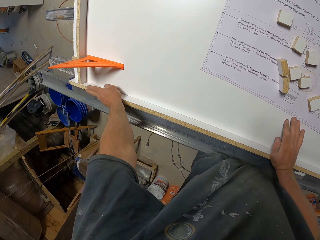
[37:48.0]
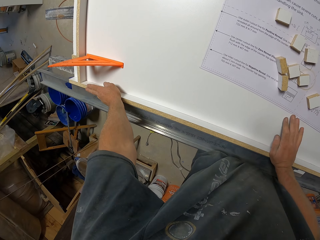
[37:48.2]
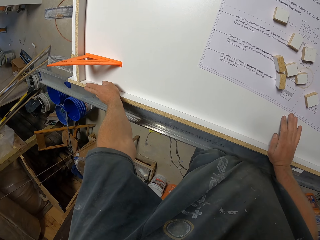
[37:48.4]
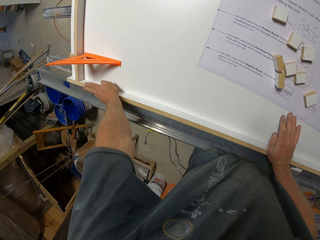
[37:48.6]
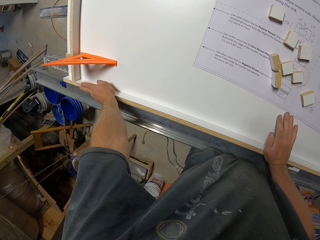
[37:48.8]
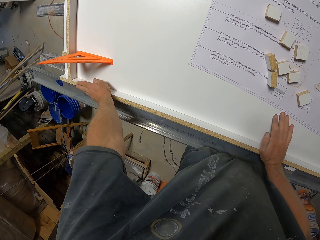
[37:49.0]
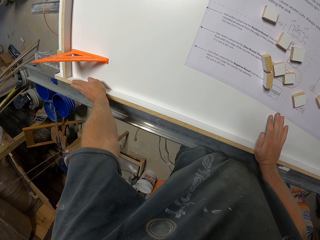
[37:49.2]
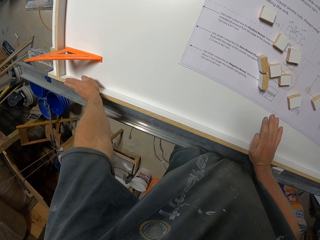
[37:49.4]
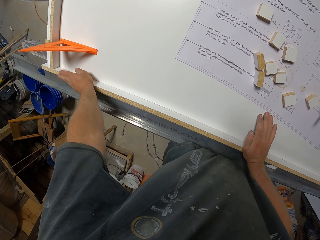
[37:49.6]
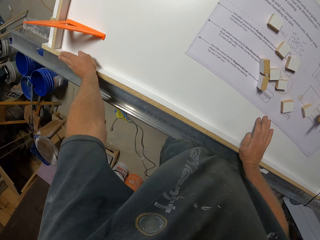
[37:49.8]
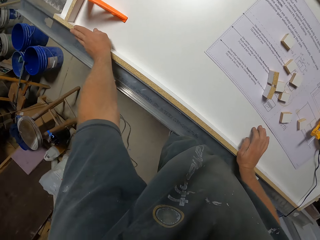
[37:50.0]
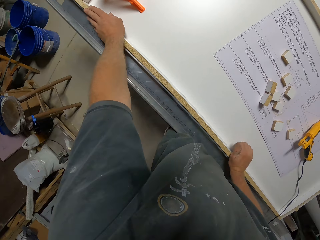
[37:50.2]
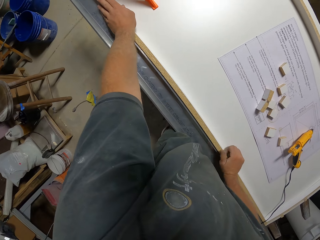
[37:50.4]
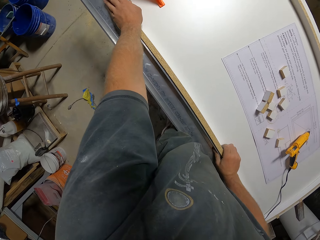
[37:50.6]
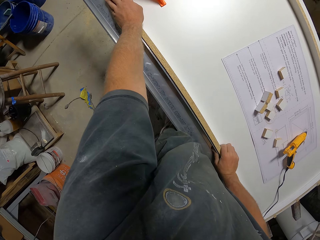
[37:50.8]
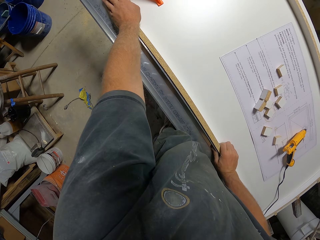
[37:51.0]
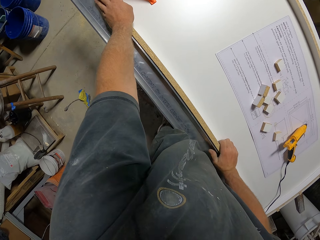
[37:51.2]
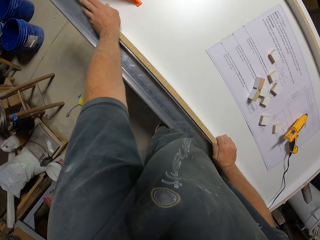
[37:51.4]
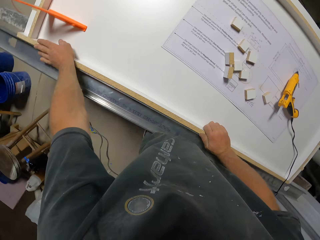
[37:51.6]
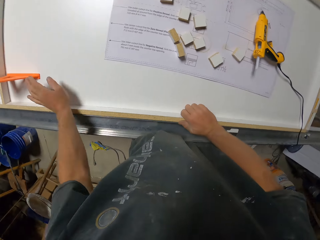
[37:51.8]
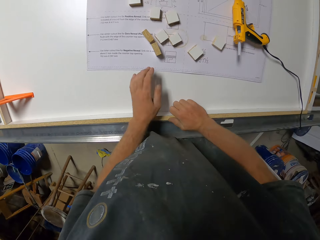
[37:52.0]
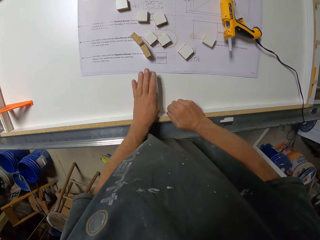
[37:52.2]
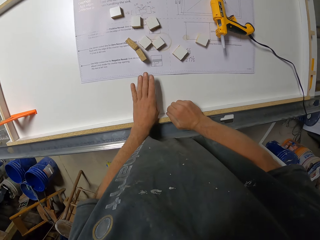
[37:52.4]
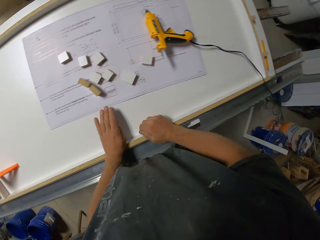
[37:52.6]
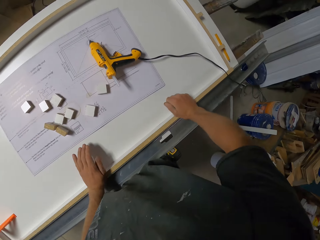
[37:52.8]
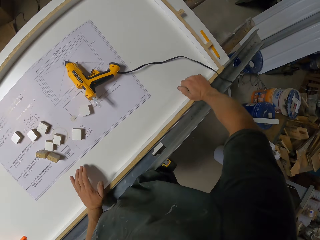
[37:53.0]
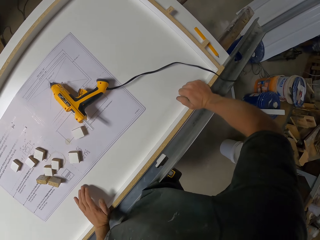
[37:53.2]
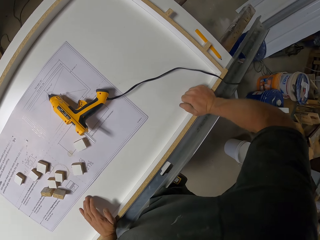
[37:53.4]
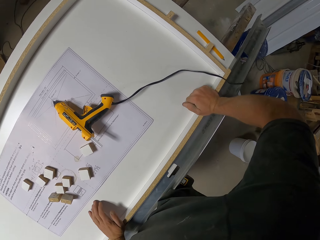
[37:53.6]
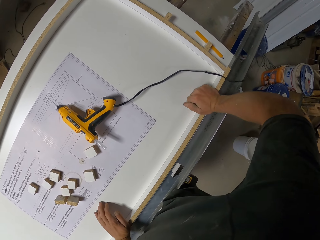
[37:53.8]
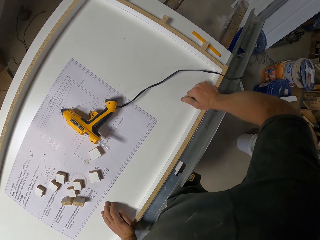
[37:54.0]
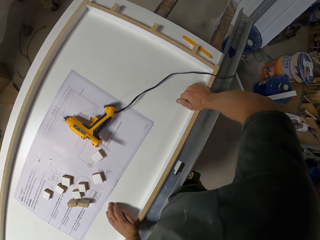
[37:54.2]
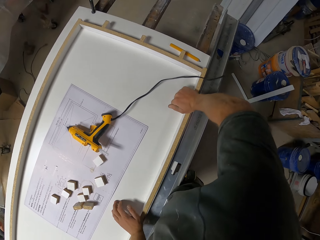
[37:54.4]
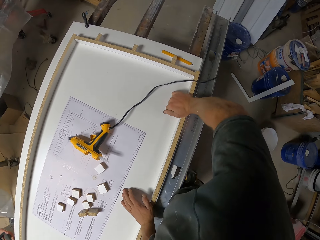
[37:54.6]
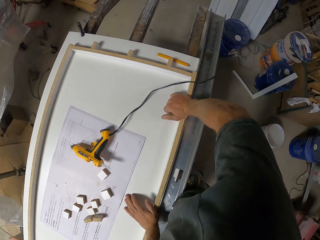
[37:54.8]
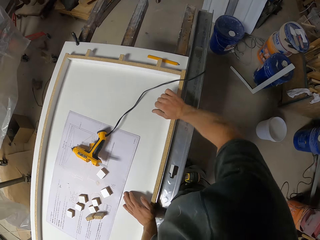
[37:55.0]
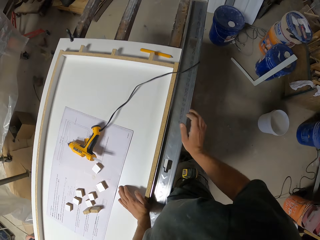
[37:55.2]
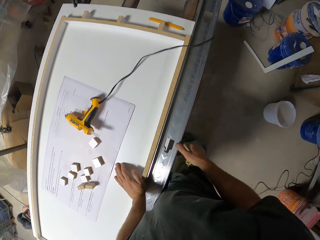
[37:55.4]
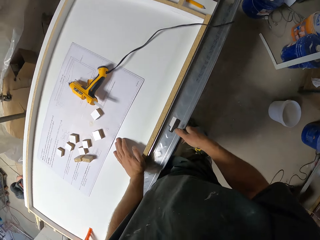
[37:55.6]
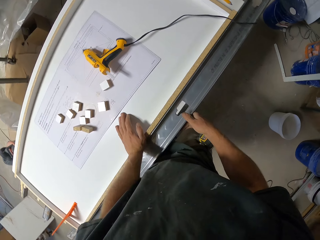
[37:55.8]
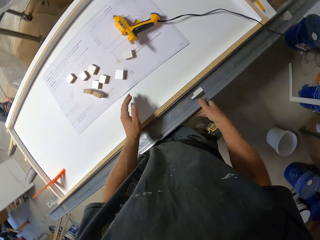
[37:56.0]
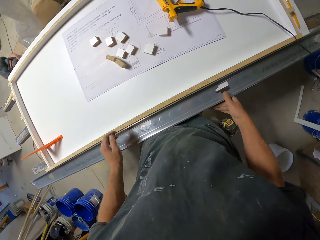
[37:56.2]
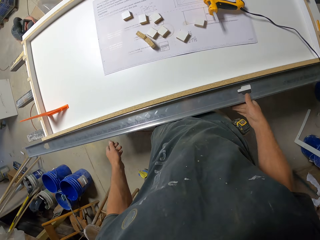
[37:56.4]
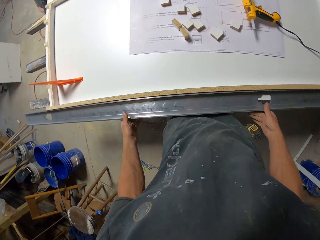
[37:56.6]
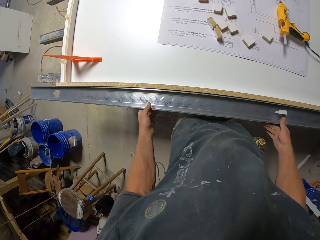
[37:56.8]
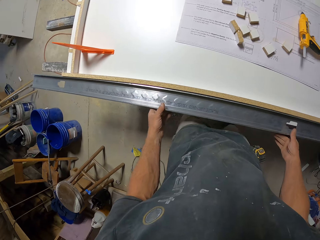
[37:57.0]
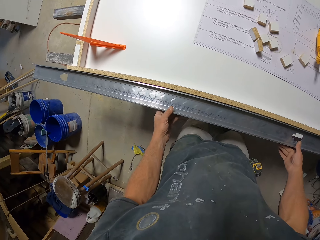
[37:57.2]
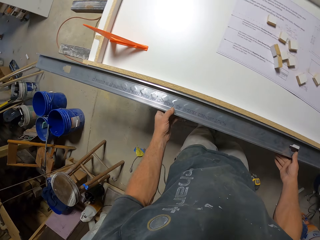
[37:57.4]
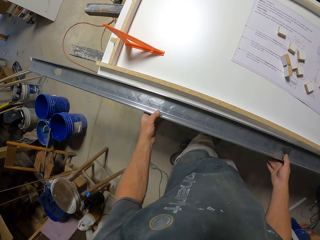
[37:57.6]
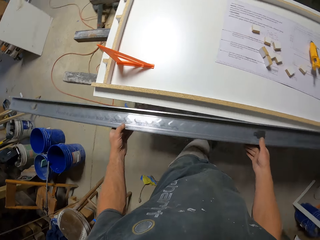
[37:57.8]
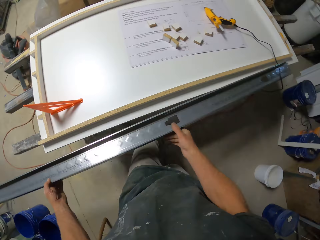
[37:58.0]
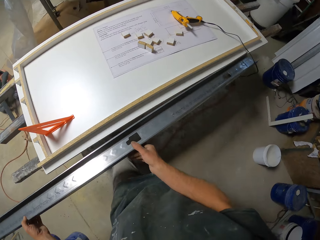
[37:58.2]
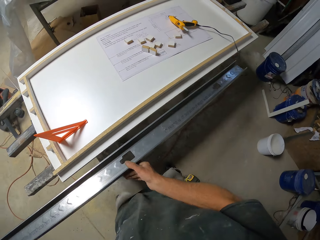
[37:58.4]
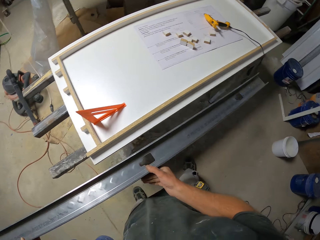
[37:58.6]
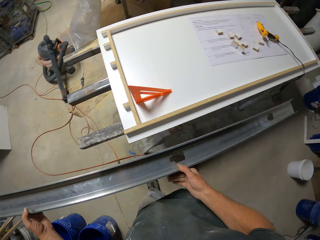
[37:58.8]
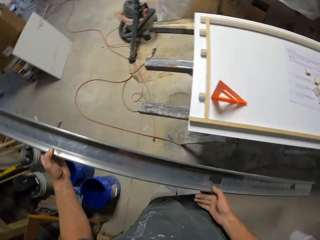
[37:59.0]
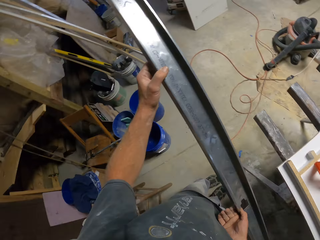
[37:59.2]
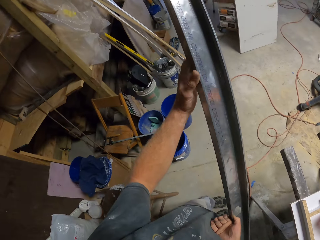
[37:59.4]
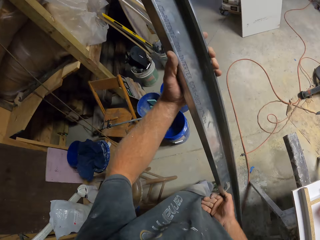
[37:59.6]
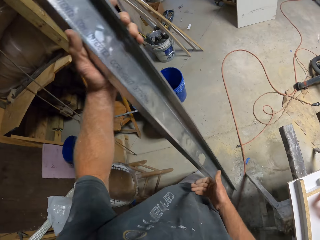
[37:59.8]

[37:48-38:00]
The camera wearer looks around. They move the hand. They move the hand again. They look around. They move the hand, touch the flat bar, move the hand, touch the flat bar and move the flat bar. They pick up the steel bar. They pass the flat bar to the left hand.

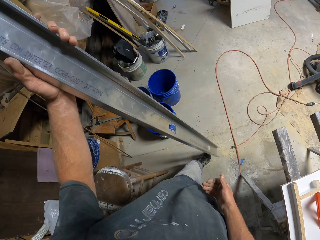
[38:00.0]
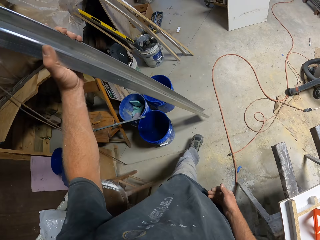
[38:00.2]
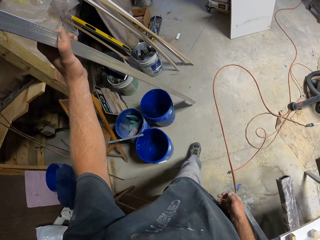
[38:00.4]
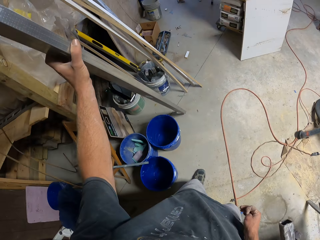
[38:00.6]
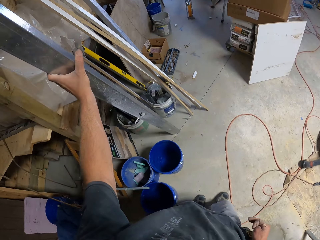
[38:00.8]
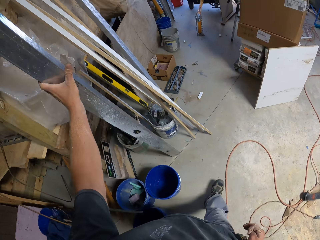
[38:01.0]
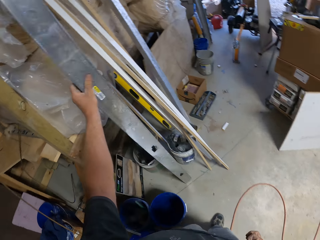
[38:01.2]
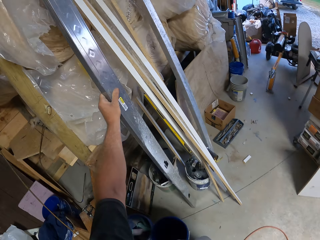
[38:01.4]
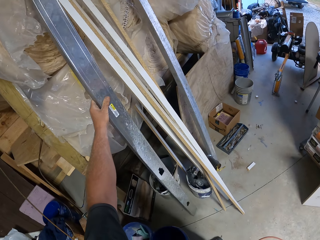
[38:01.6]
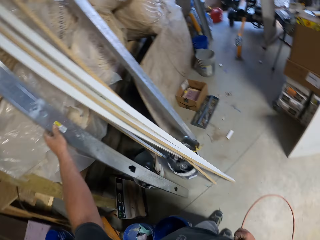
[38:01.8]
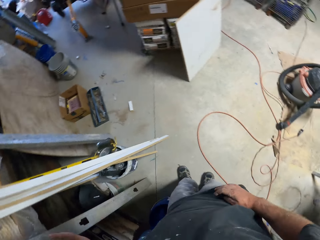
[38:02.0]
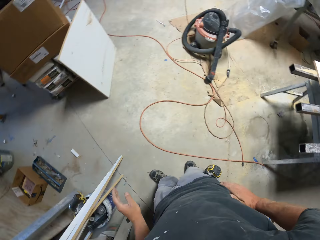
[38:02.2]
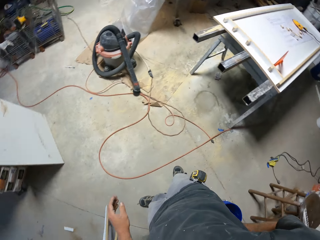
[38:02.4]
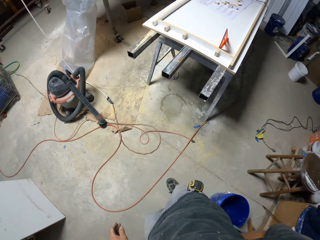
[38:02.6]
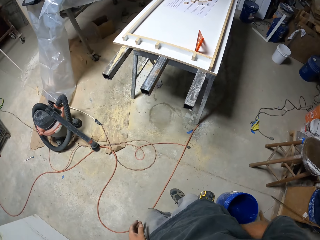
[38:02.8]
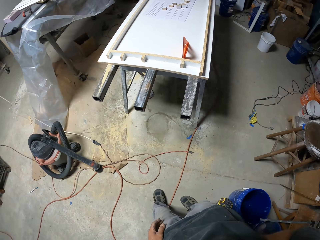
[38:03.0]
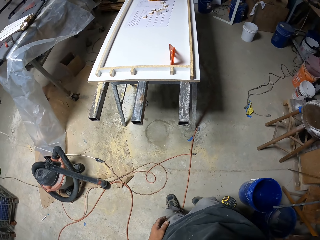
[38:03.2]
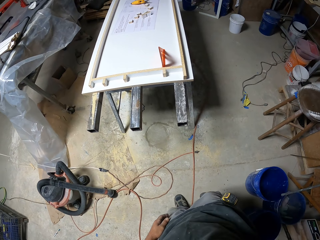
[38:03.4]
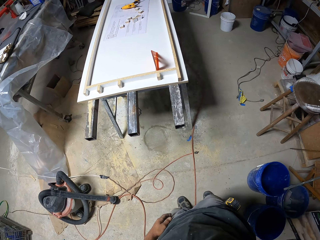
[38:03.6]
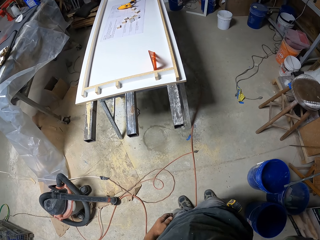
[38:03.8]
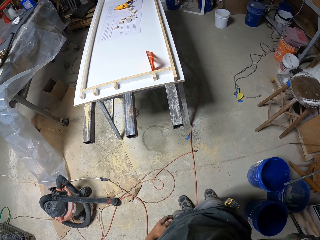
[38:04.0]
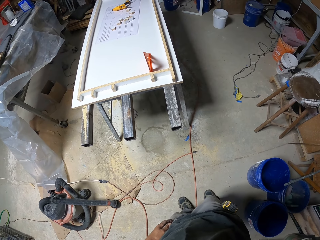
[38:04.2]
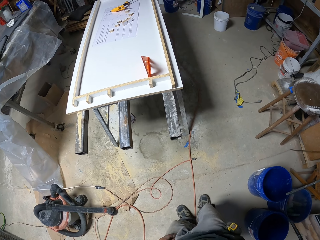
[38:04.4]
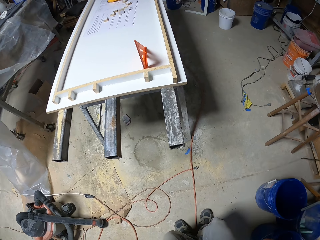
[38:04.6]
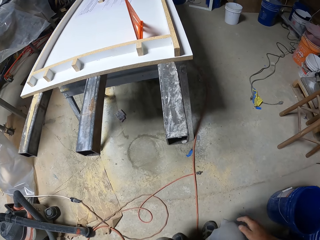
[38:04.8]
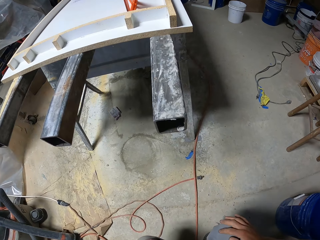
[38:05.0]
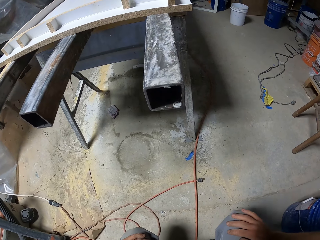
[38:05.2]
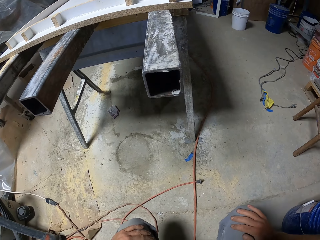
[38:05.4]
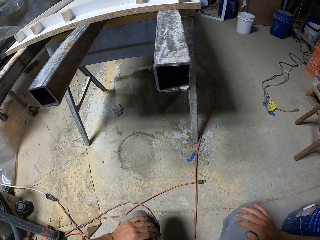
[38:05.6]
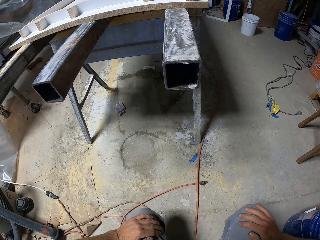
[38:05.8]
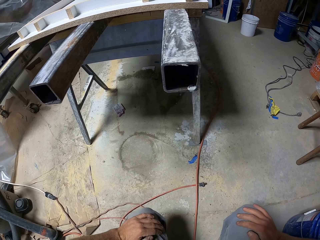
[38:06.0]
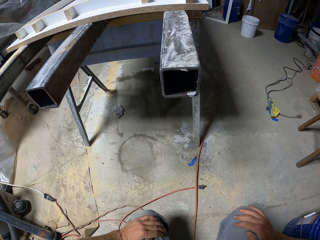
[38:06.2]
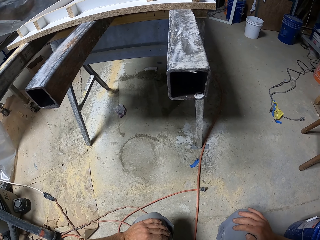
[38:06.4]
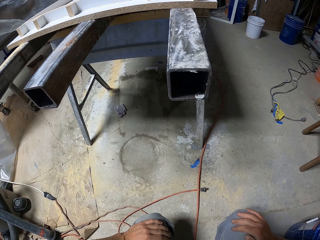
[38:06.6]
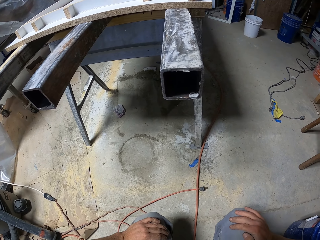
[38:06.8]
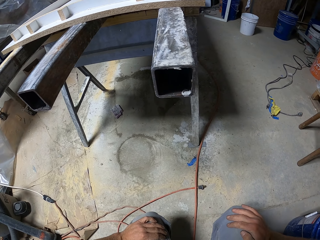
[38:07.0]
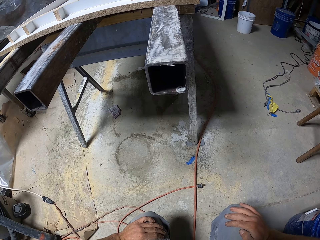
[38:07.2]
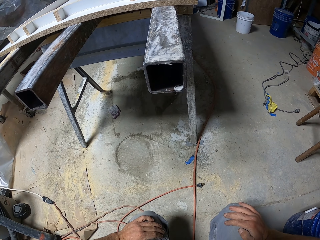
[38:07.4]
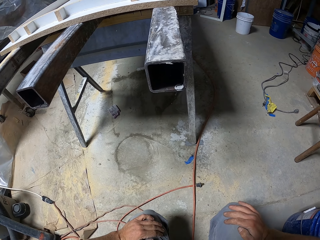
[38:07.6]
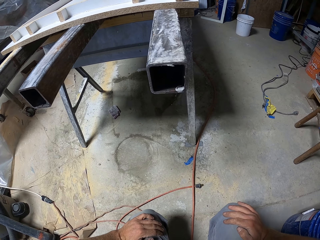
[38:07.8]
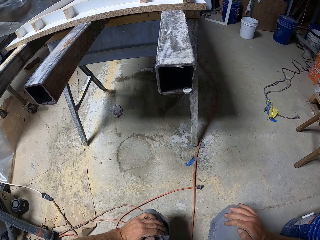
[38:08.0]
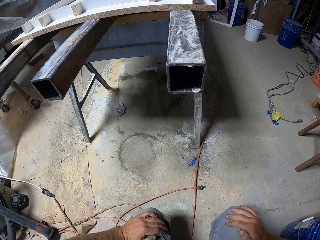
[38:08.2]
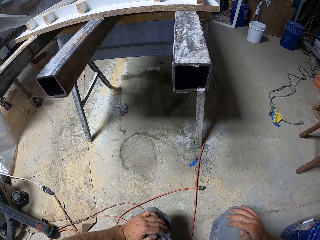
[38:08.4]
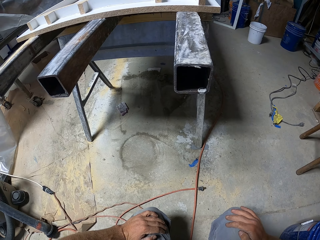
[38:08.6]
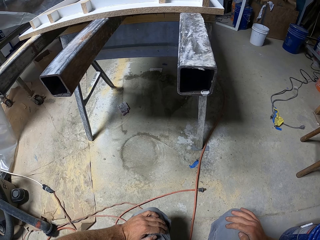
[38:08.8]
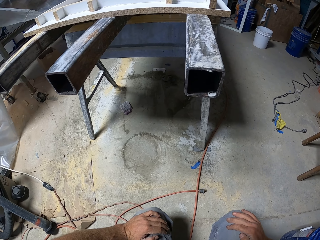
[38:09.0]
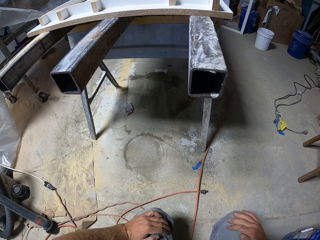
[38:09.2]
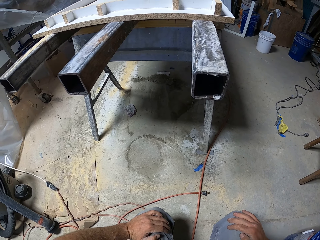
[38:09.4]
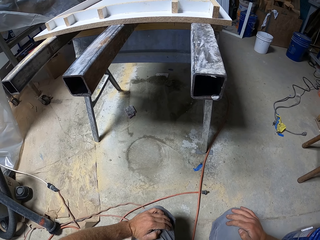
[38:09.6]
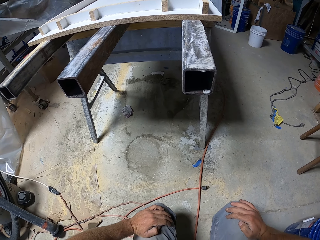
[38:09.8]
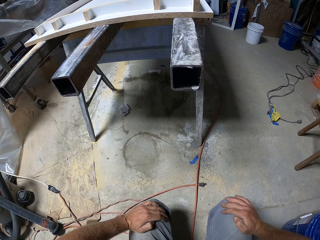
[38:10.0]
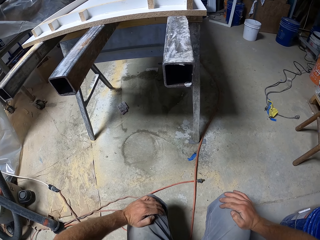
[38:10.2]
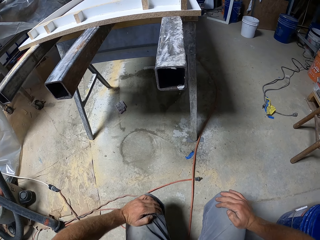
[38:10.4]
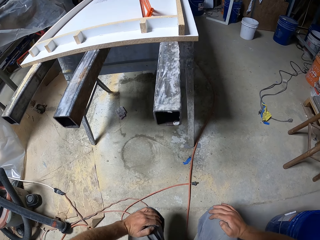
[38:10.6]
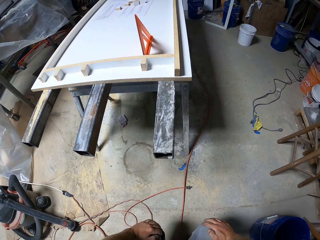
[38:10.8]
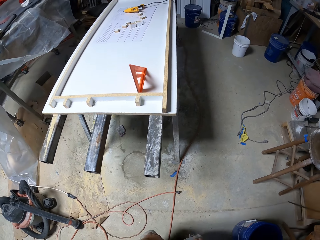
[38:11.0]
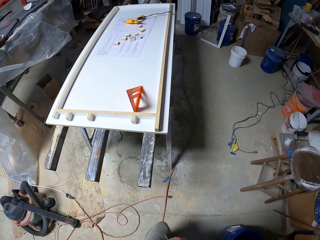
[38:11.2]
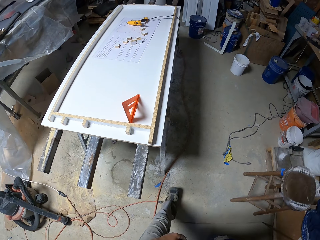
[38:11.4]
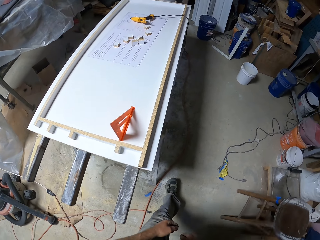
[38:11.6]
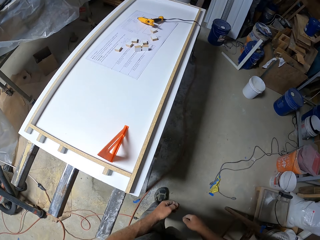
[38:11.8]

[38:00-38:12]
The camera wearer steps forward. They put the steel bar against something. They turn around. They look around. They walk across the workshop. They squat. They look around. They look under the work bench. They stand. They step forward.
